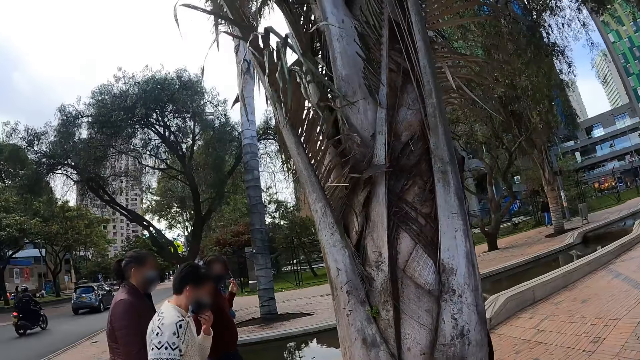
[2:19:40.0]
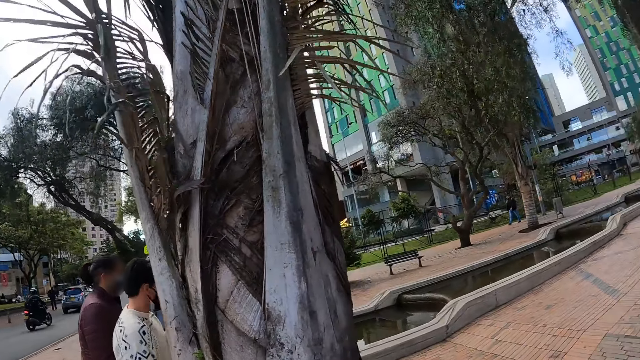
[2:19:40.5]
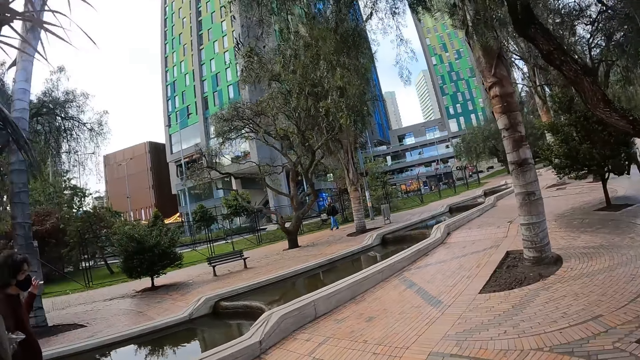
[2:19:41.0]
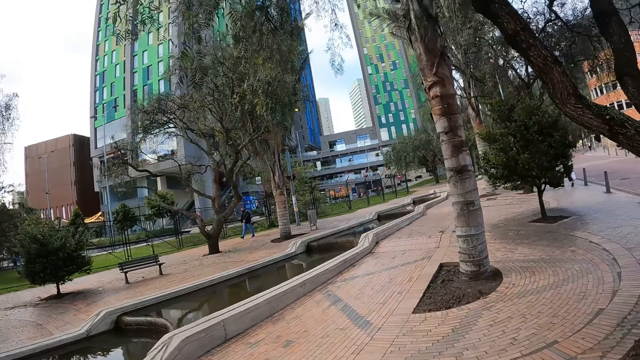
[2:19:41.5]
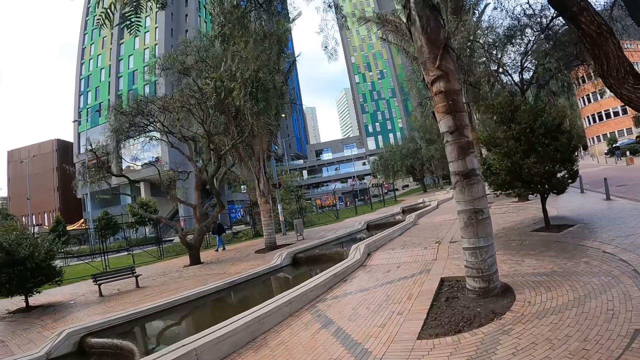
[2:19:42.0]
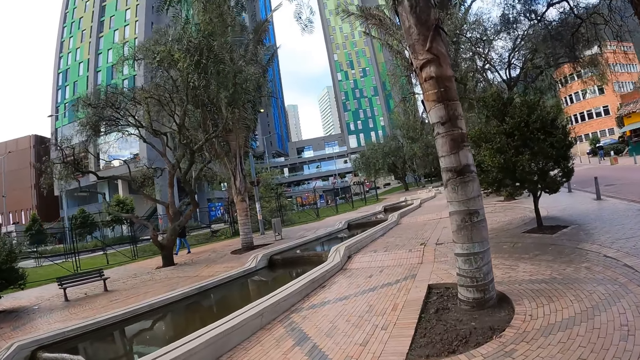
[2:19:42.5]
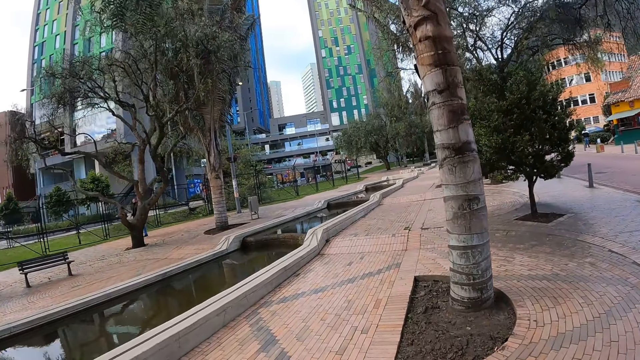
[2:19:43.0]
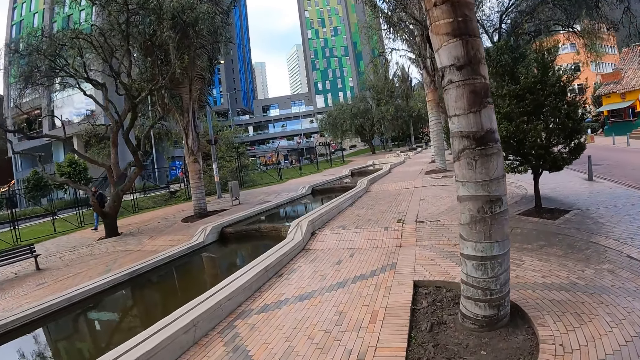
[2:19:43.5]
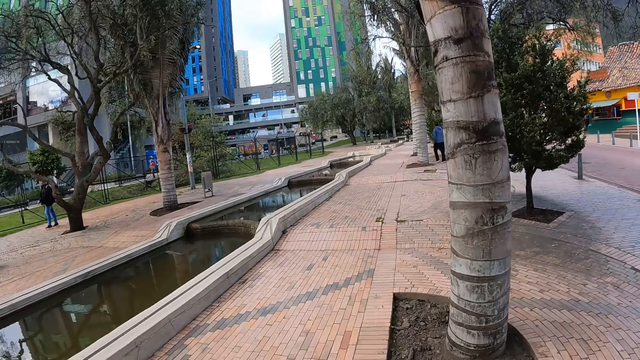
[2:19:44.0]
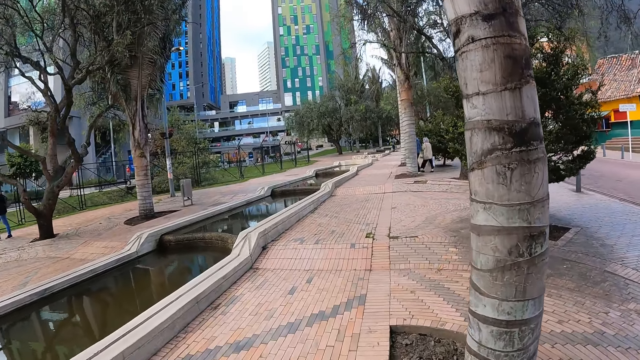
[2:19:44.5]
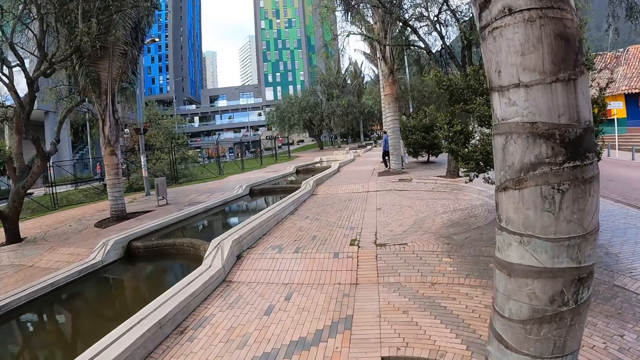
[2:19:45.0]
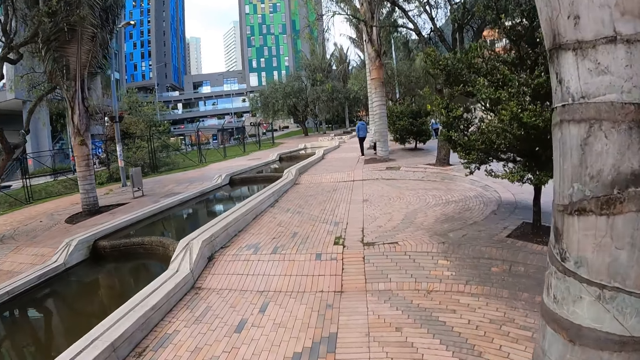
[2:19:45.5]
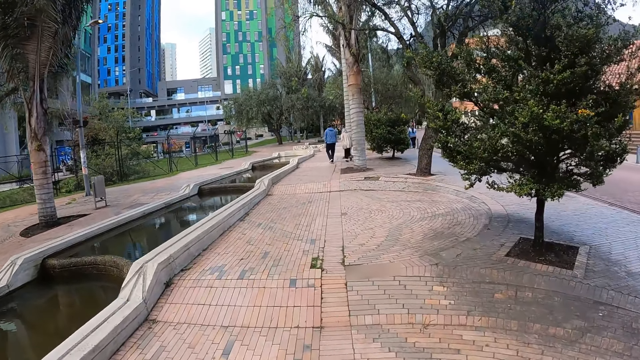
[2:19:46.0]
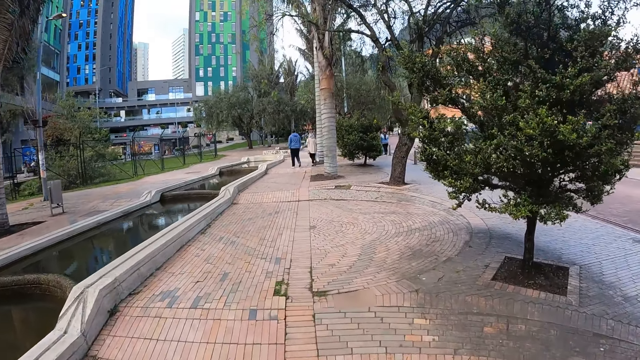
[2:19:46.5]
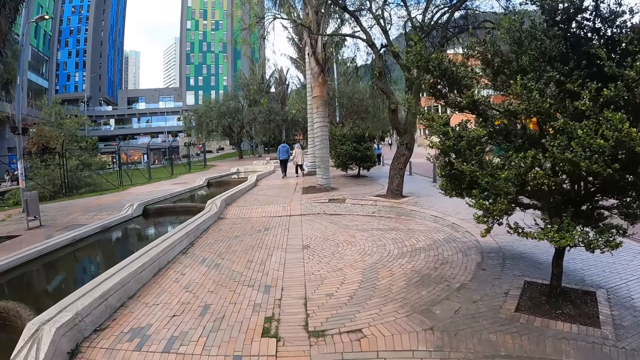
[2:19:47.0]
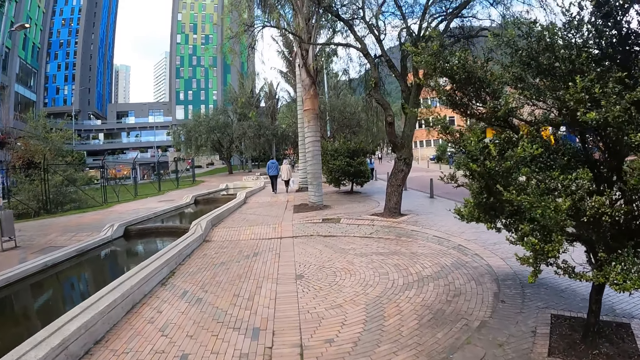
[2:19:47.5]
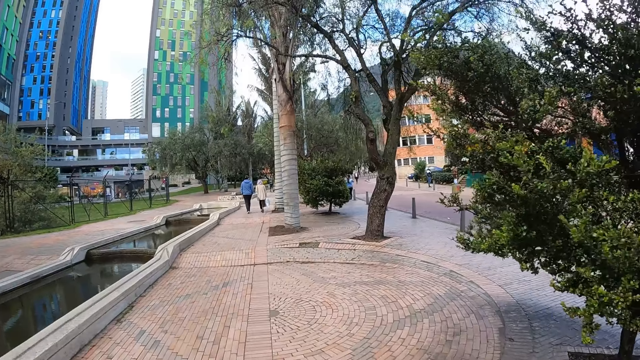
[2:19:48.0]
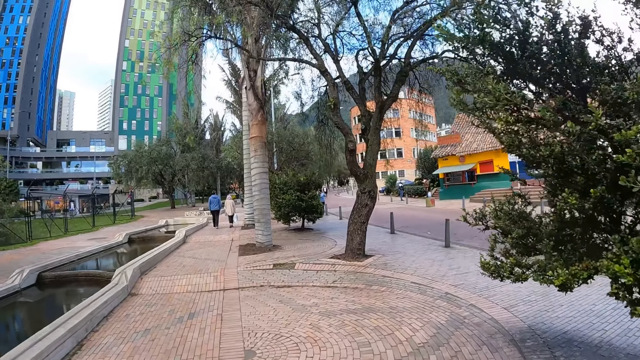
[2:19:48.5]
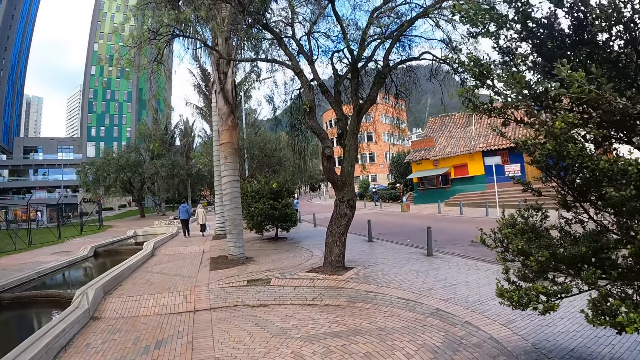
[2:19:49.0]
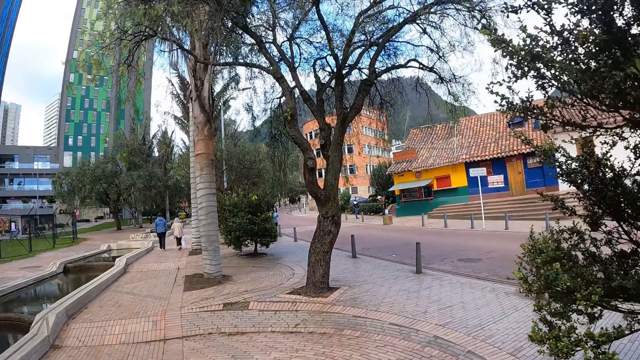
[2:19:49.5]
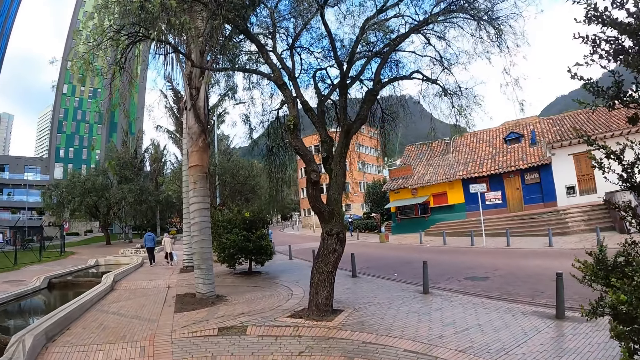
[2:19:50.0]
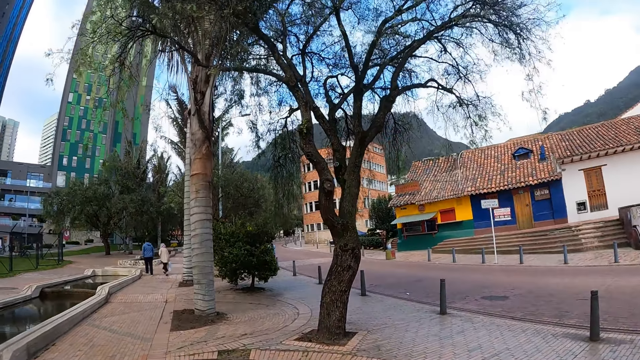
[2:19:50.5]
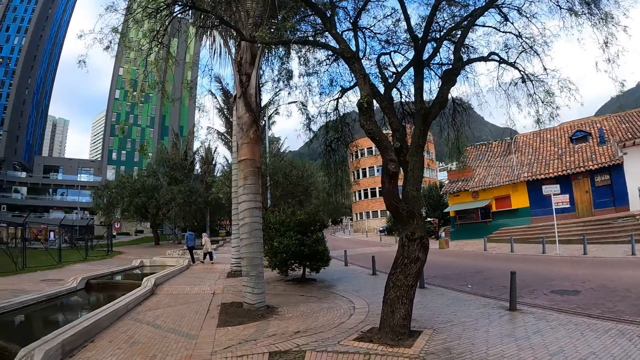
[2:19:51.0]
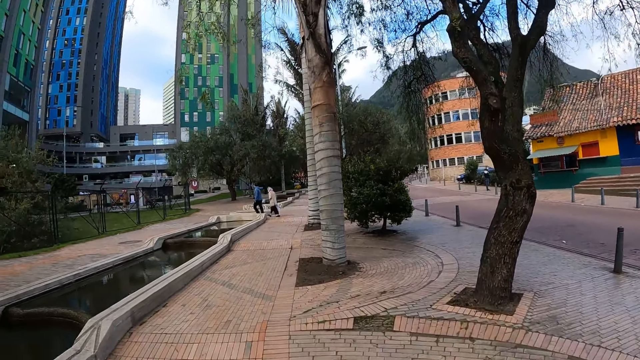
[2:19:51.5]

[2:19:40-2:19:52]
The camera wearer walks along the sidewalk.

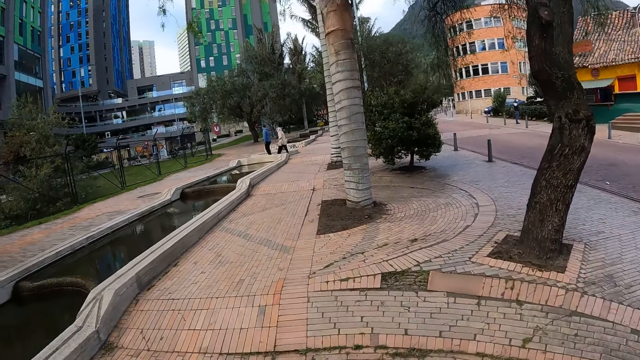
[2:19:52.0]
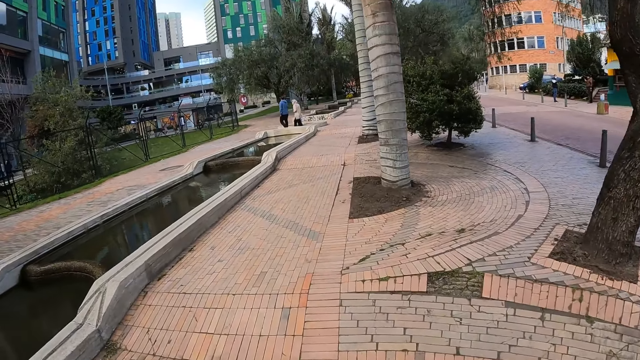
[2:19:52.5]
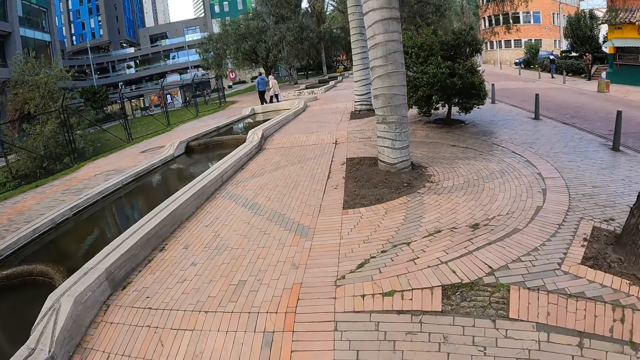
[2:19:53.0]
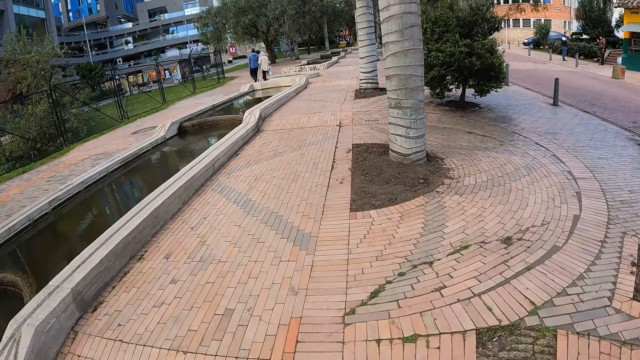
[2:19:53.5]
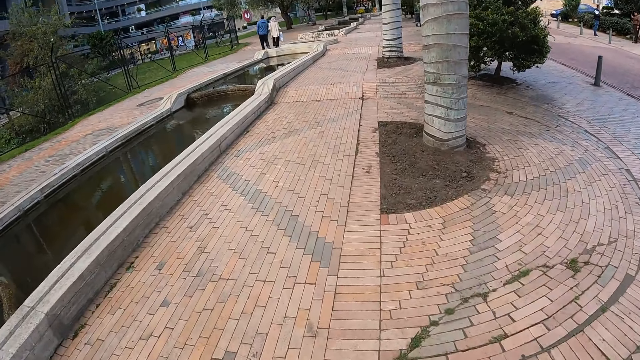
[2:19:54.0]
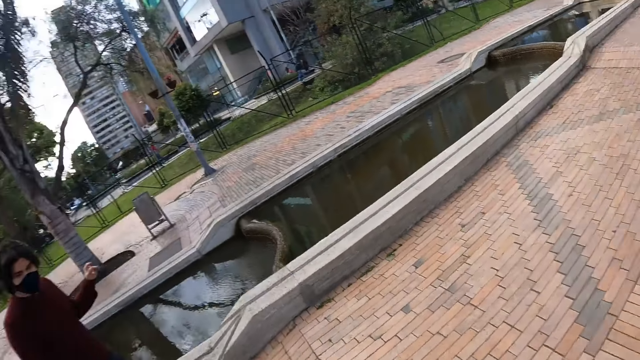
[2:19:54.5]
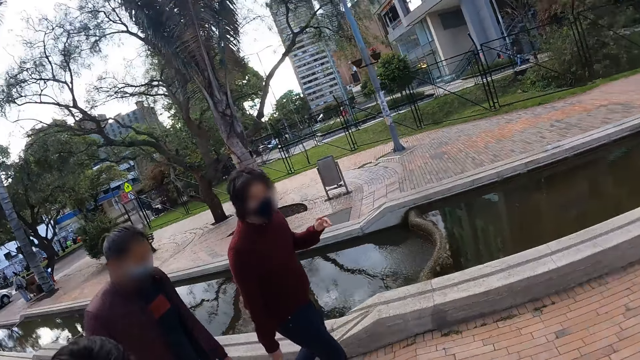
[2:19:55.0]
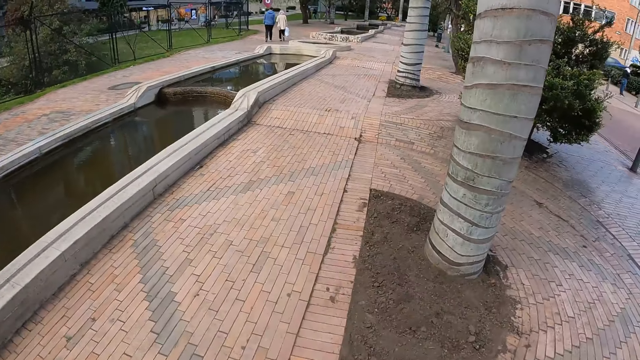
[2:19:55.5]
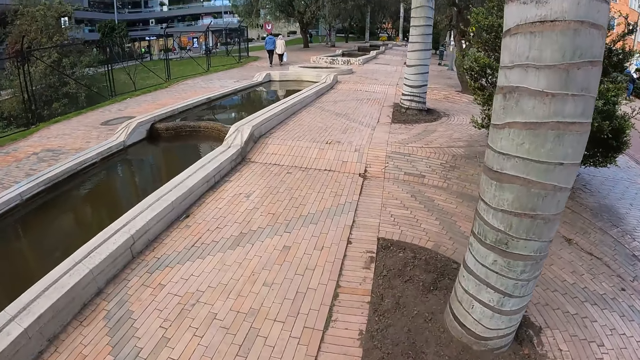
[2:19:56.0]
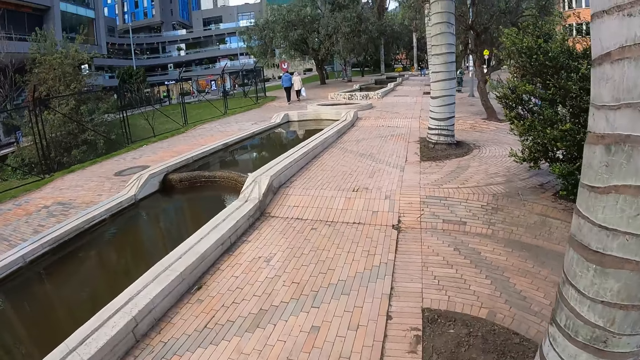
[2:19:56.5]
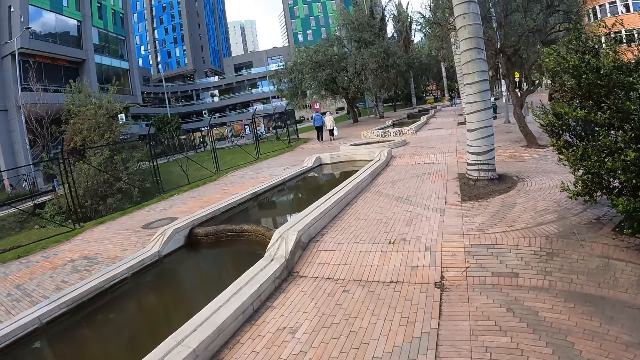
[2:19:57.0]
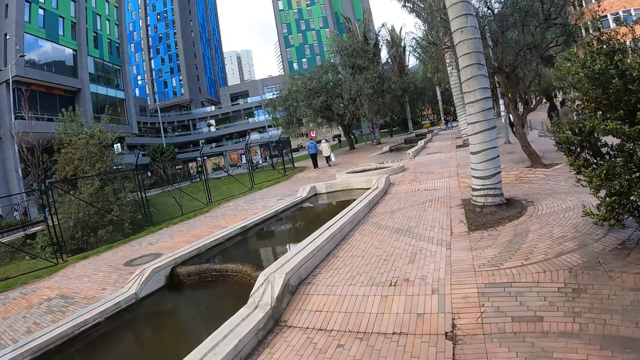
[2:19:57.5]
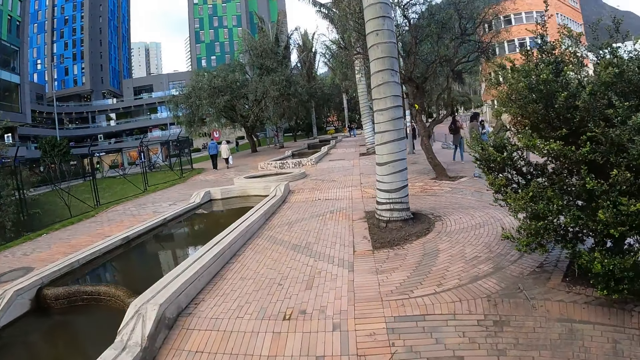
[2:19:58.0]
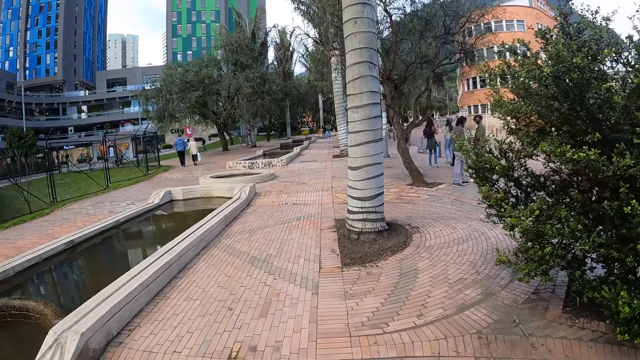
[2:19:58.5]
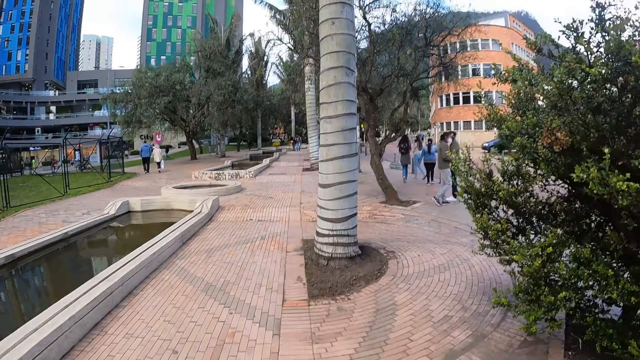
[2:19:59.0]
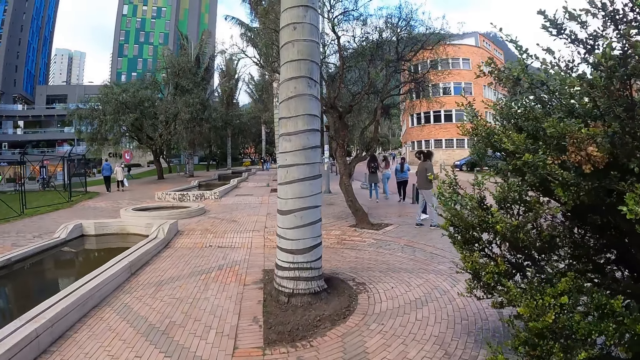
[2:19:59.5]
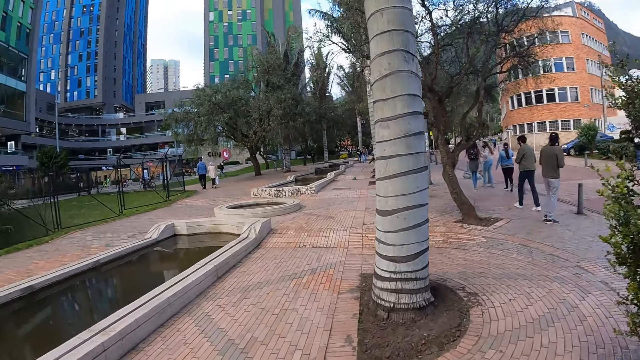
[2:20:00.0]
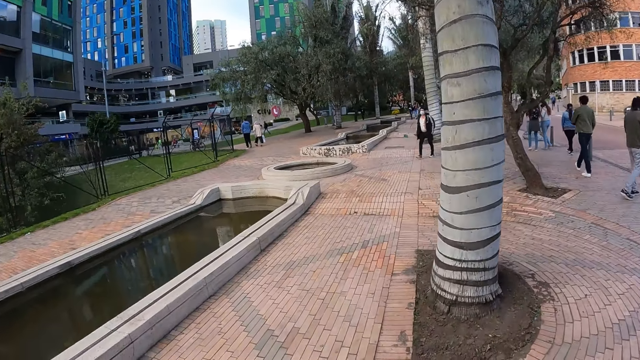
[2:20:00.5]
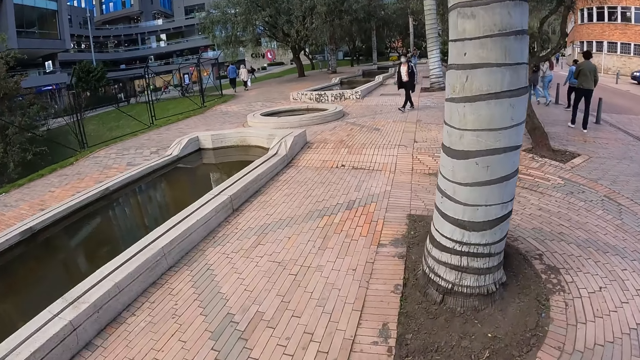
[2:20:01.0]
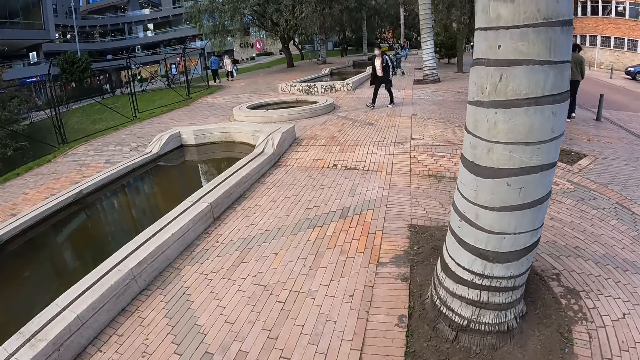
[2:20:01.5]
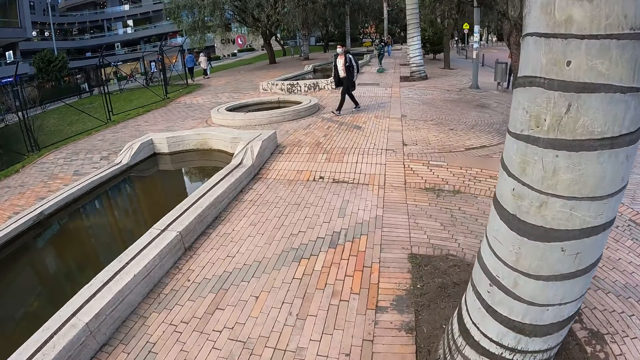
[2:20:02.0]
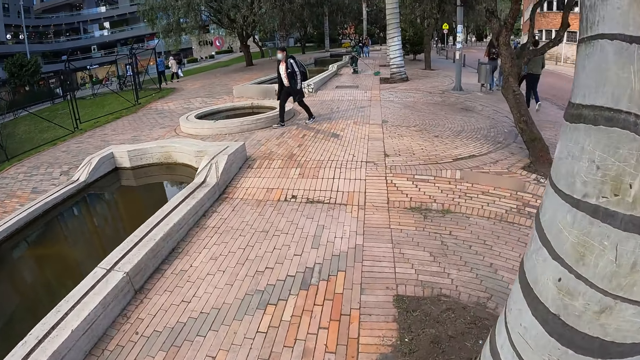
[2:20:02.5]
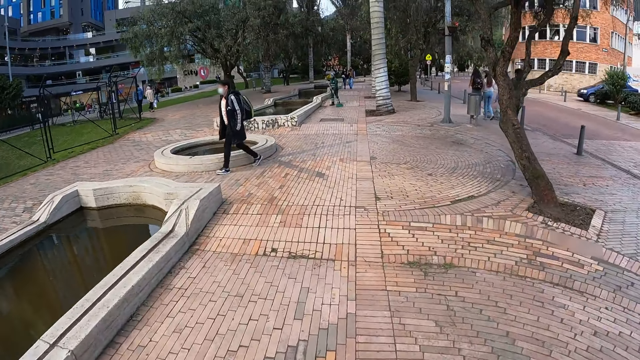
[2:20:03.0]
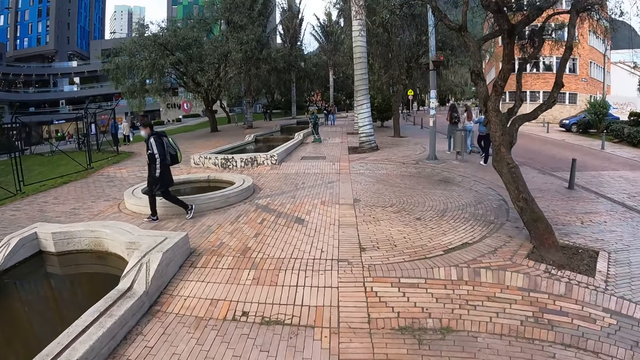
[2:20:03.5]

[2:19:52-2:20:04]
The camera wearer stares around. They walk along the road.
